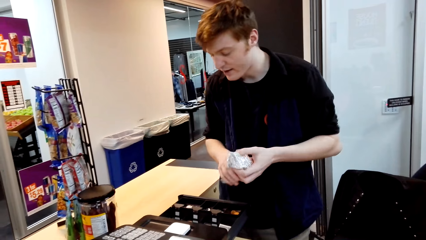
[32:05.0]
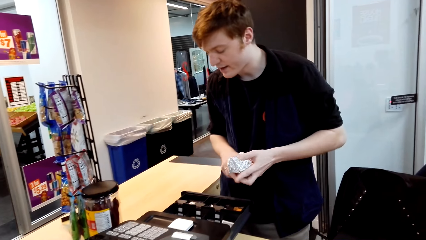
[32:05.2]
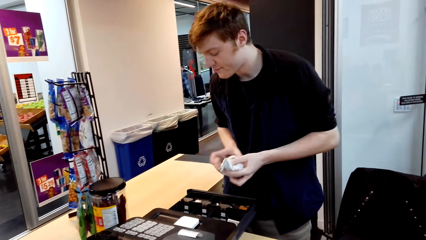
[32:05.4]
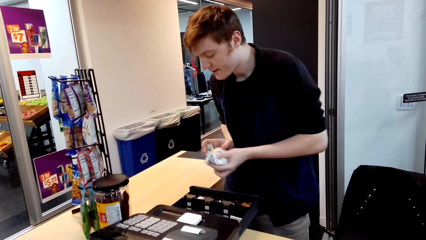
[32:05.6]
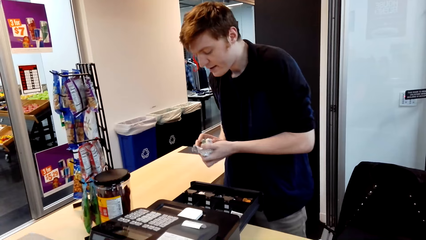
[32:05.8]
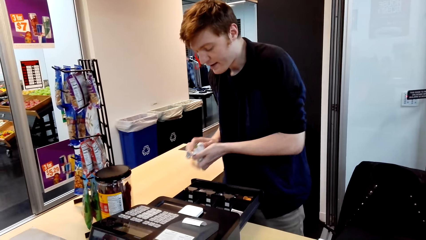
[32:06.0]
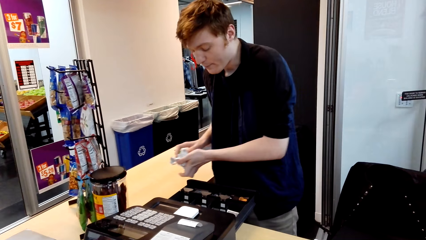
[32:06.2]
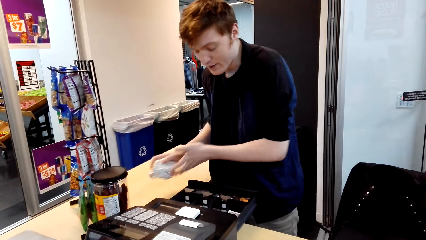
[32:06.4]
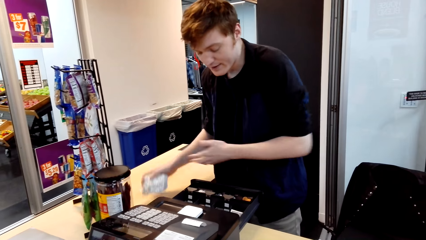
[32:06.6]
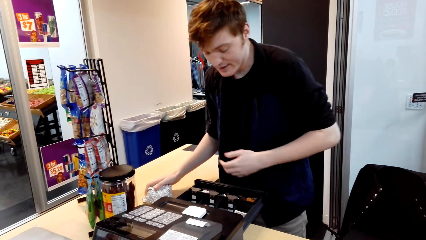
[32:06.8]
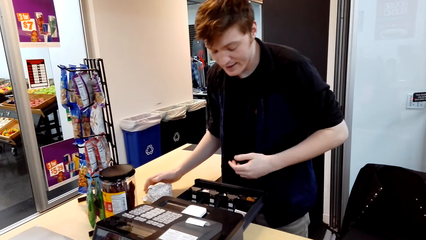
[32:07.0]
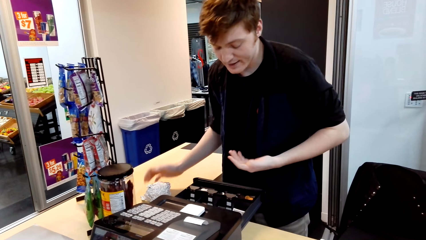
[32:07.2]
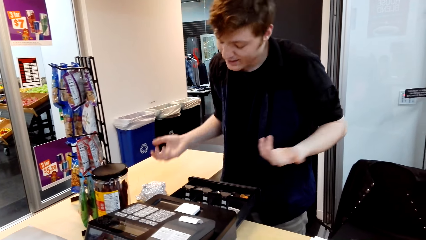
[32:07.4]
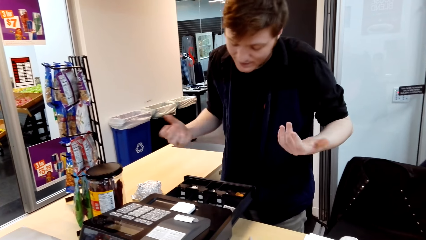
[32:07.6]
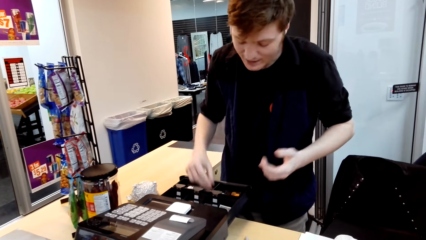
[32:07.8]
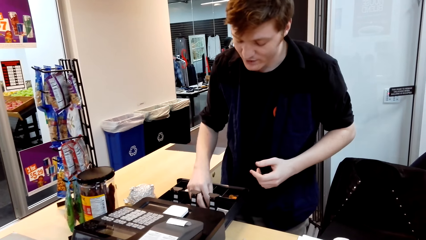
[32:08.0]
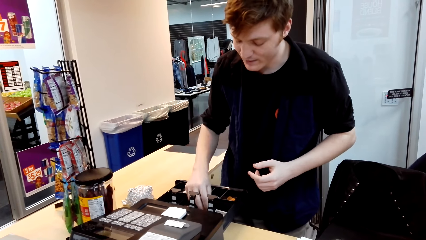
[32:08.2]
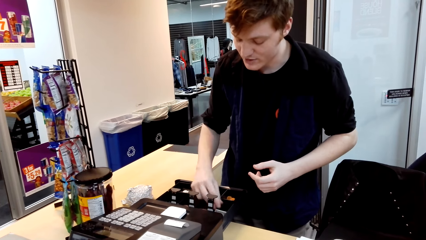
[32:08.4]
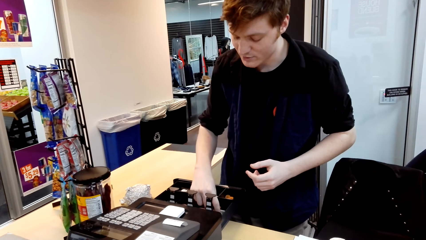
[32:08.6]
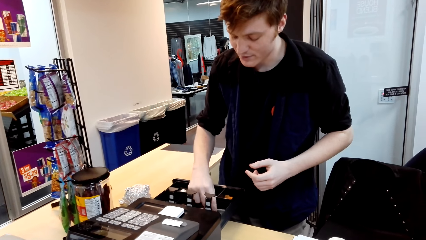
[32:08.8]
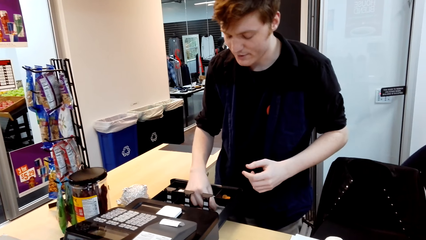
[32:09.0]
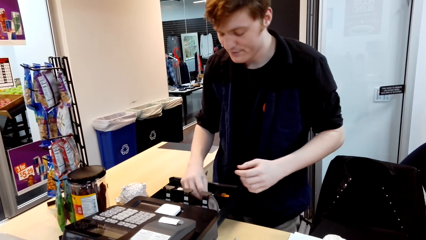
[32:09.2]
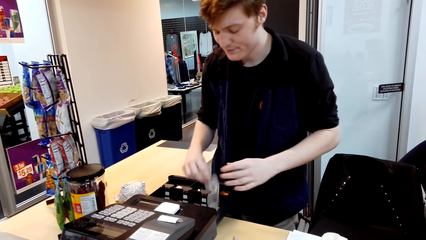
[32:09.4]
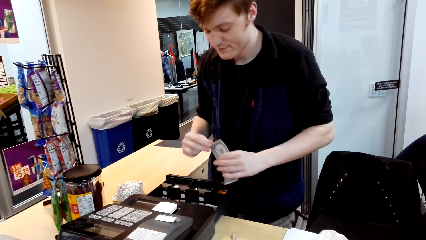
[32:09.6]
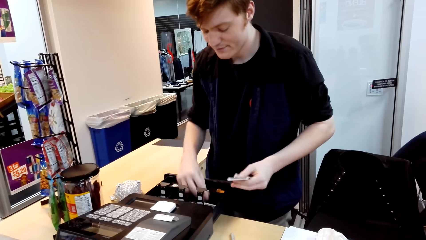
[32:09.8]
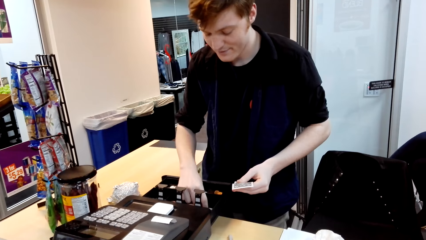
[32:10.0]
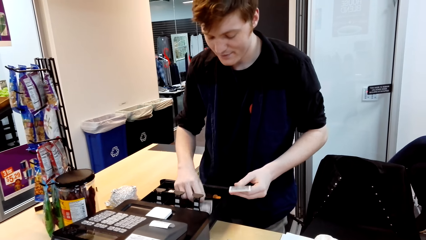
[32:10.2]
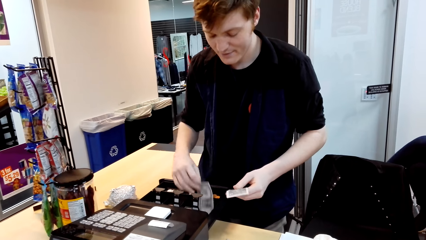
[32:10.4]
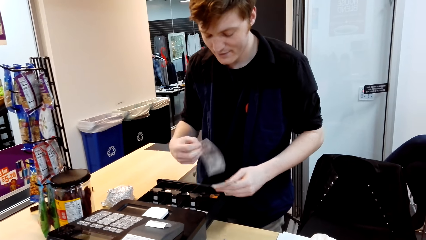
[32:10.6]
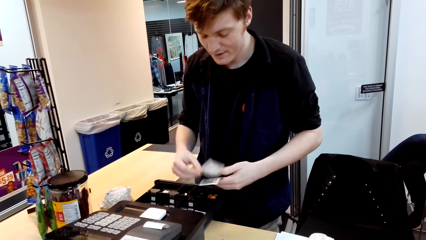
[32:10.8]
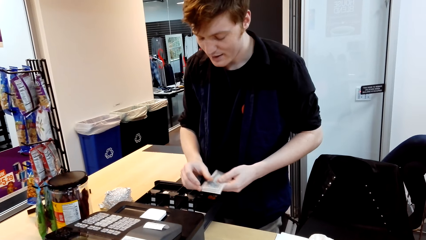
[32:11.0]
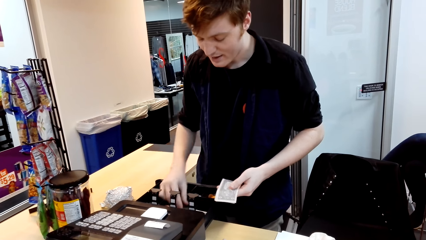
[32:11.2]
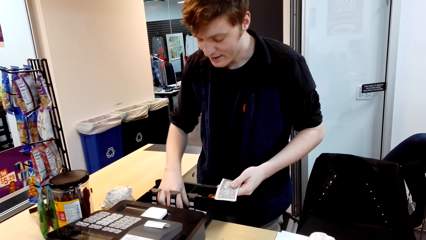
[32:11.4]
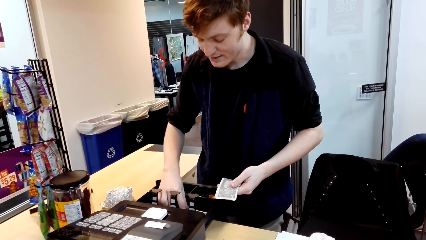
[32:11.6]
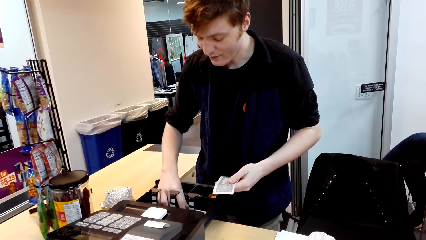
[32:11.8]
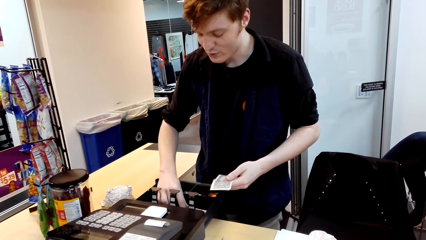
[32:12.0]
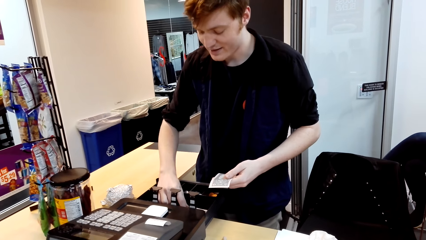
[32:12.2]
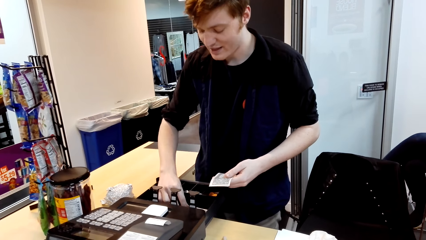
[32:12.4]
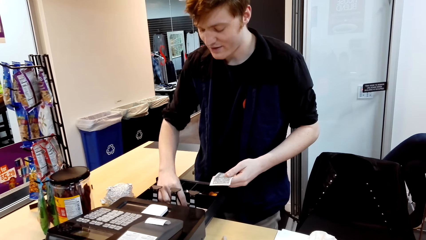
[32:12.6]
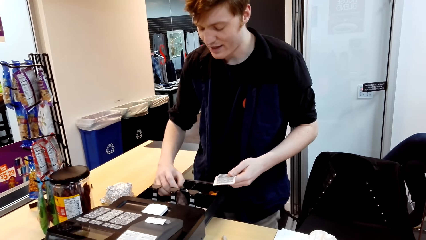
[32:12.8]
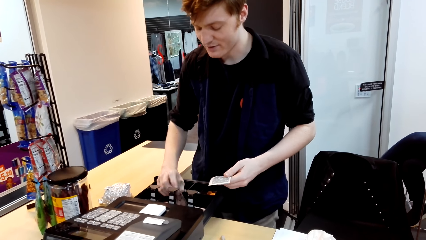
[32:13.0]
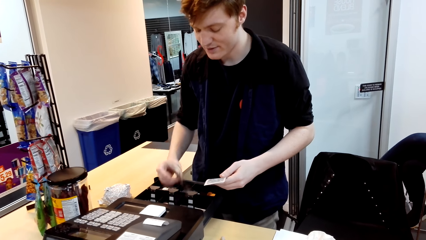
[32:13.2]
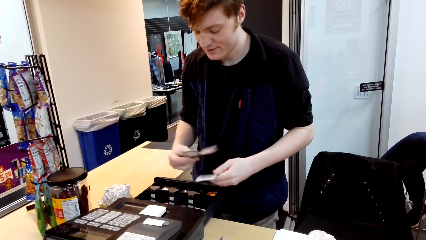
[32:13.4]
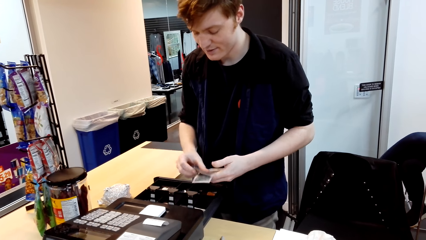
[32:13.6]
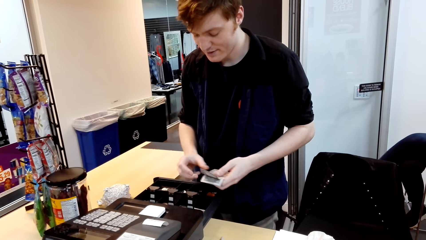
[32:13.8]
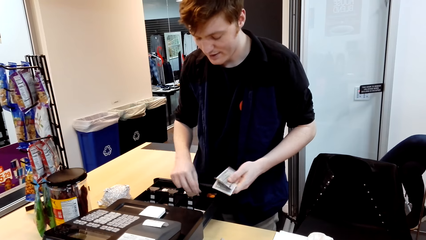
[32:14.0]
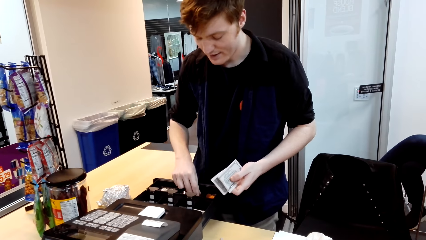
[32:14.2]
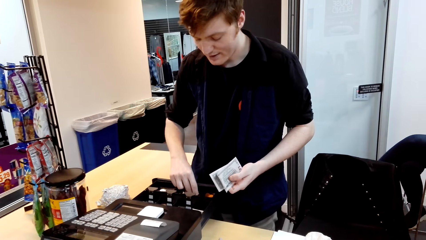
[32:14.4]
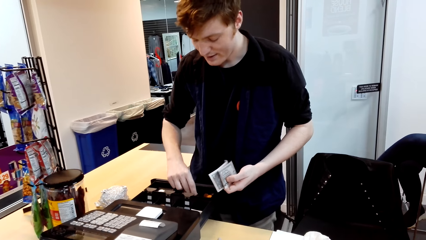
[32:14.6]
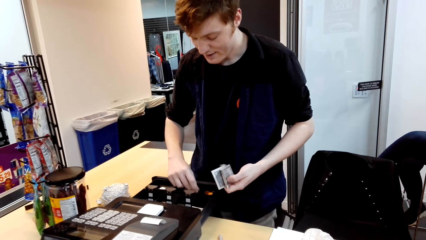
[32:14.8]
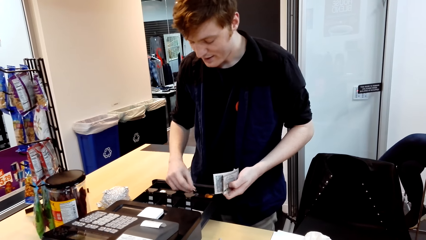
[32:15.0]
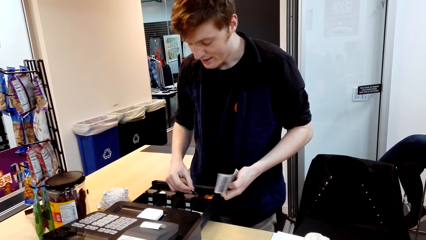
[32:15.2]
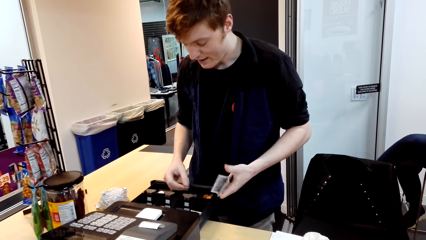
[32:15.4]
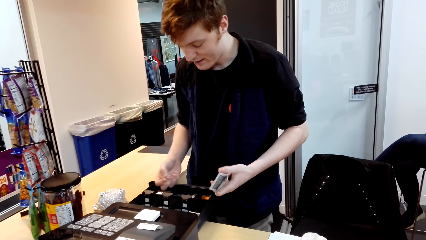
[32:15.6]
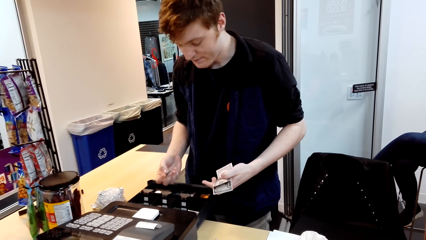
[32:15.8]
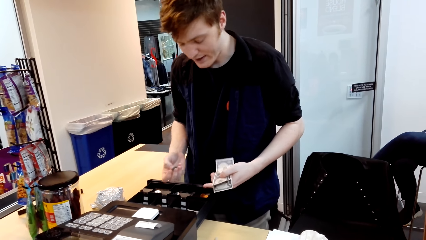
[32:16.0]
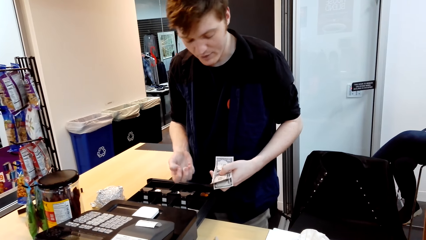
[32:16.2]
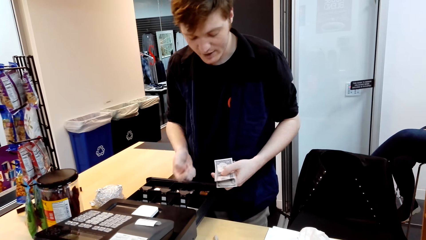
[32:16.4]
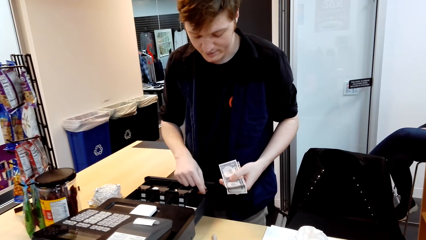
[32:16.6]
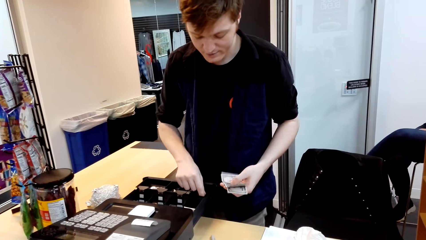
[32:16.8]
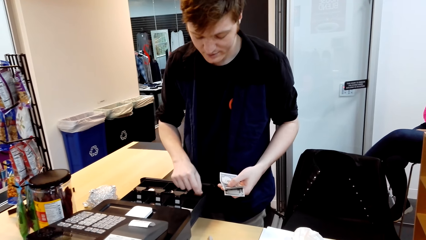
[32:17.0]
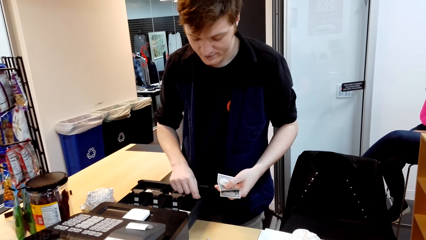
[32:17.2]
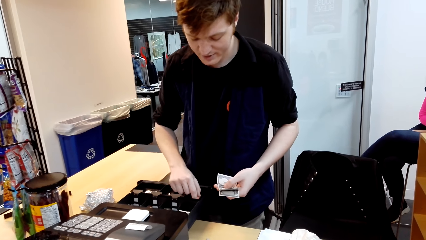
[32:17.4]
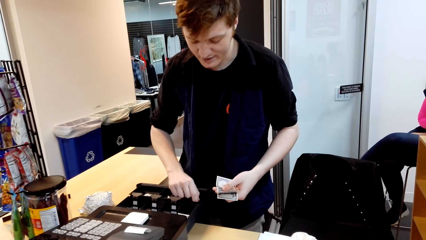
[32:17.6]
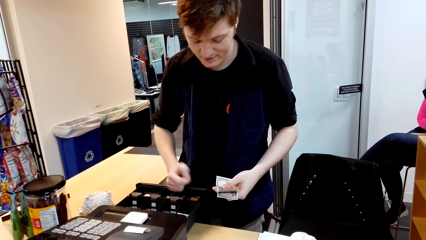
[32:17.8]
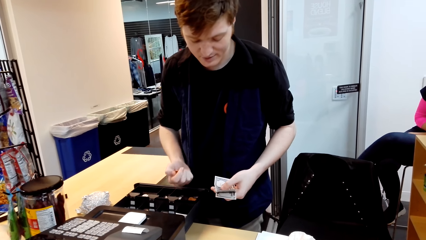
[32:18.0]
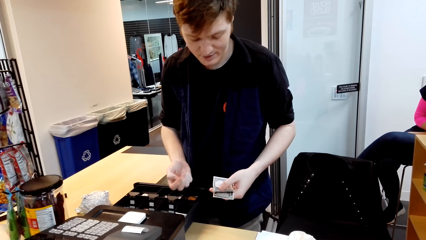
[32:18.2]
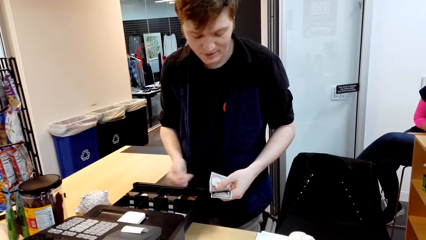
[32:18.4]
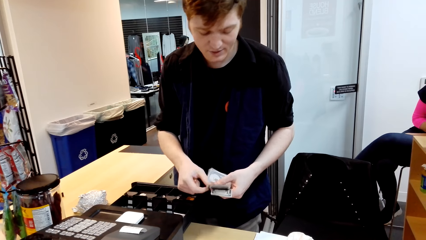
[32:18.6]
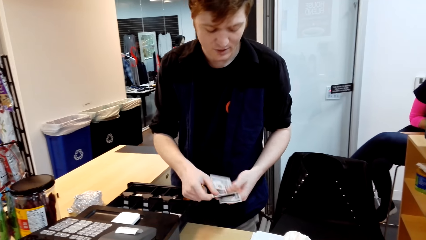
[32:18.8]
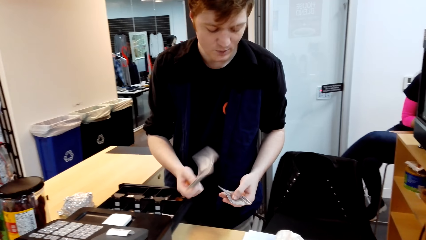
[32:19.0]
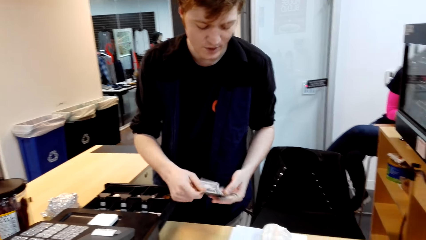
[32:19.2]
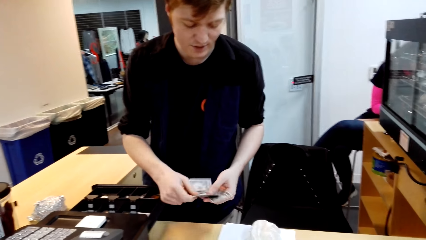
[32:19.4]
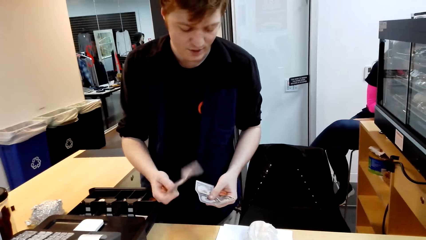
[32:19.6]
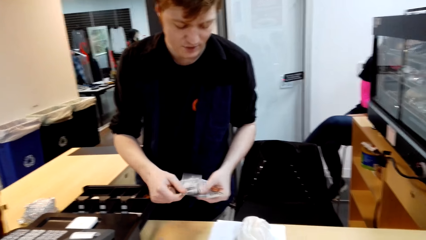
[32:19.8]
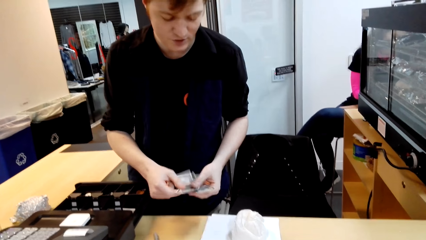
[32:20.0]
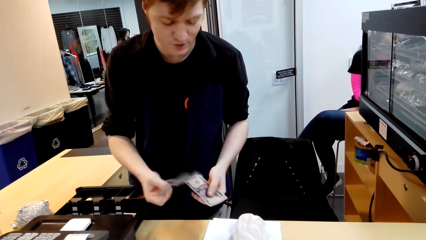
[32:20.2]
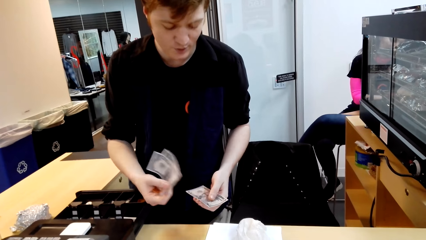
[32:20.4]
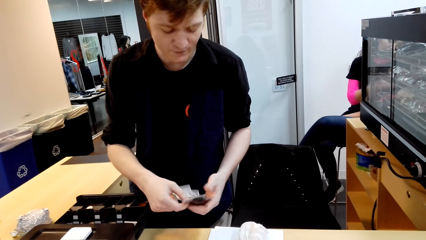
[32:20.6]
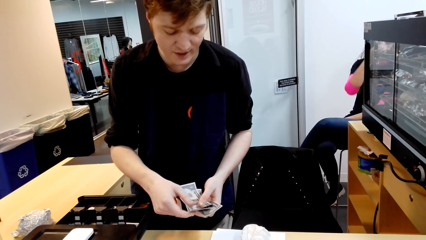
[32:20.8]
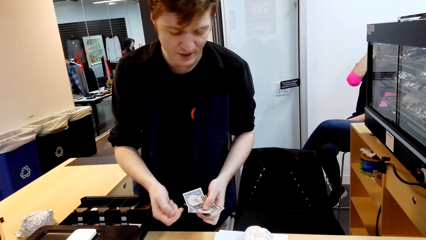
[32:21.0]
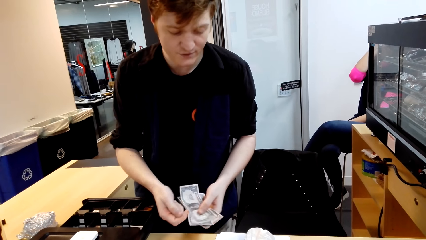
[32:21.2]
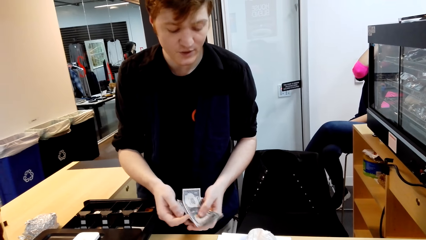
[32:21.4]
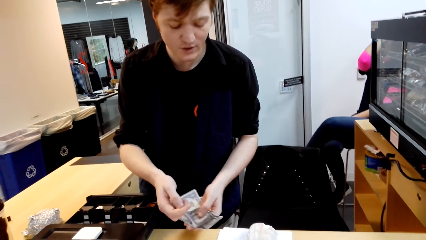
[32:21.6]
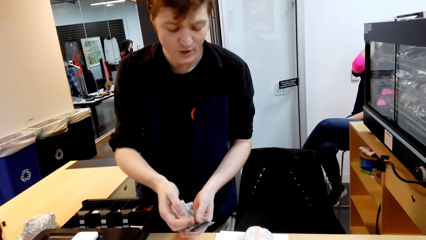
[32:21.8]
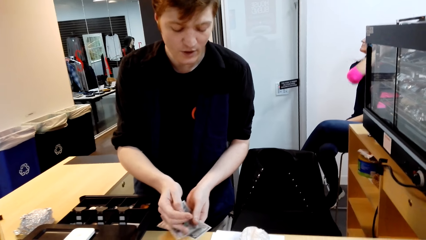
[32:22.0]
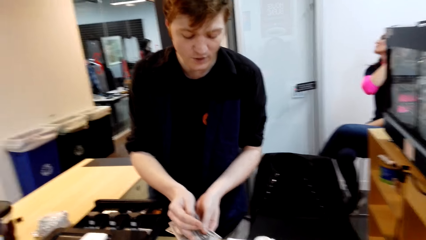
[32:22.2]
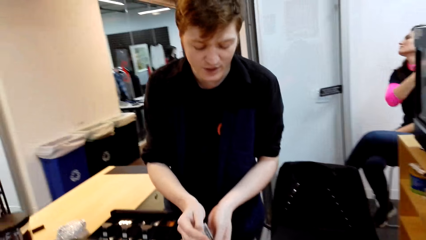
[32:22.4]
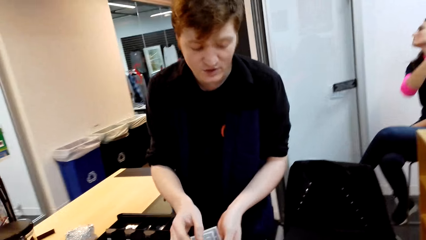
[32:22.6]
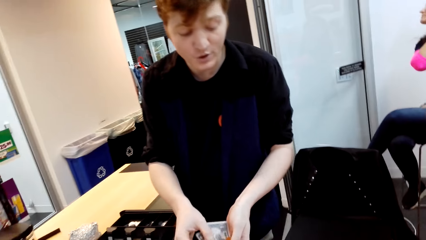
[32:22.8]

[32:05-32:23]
The man places the burger on the other side of the counter. The man talks with the camera wearer. The man picks money from the drawer. The man talks with the camera wearer. The man picks money from the drawer. The man counts the money.
